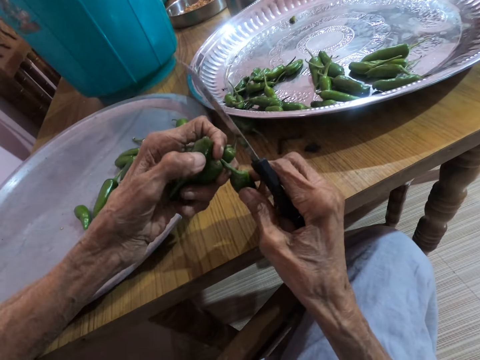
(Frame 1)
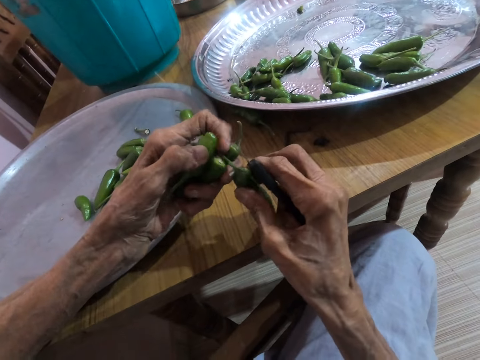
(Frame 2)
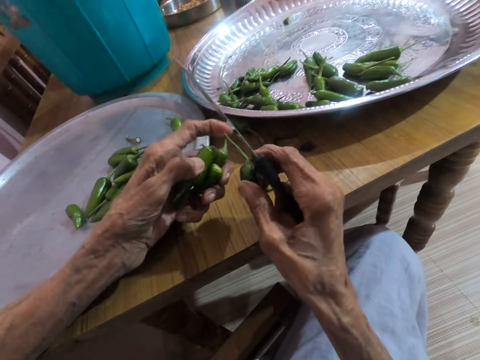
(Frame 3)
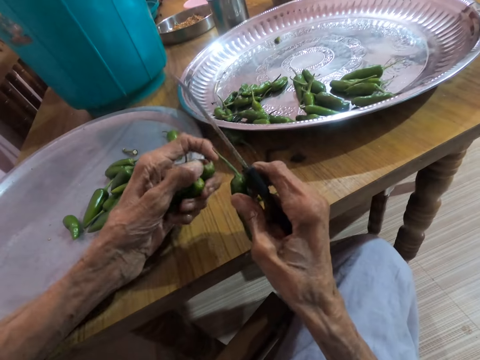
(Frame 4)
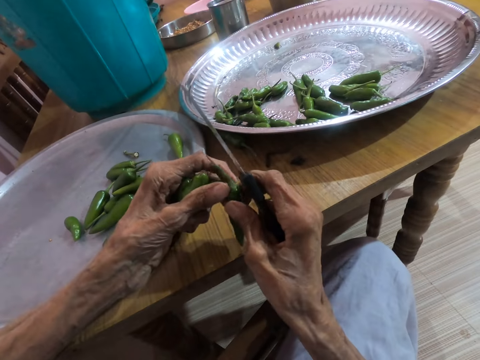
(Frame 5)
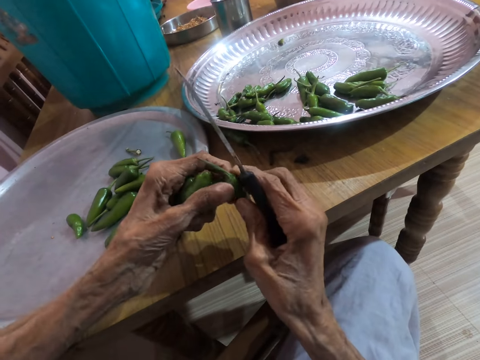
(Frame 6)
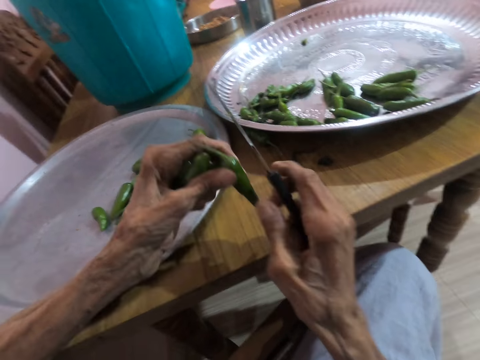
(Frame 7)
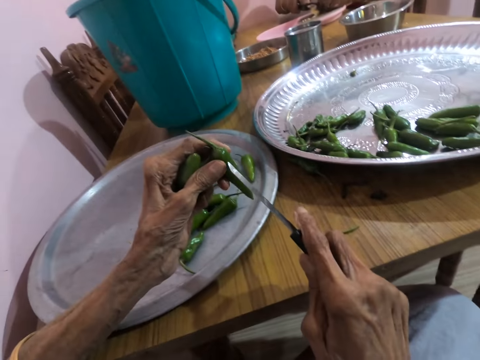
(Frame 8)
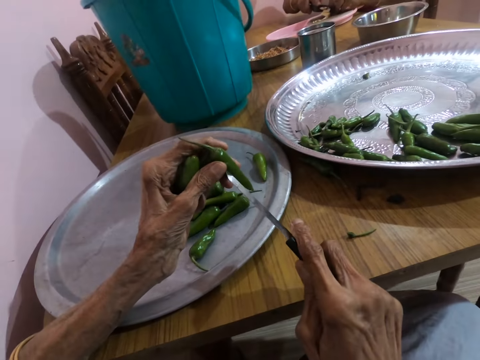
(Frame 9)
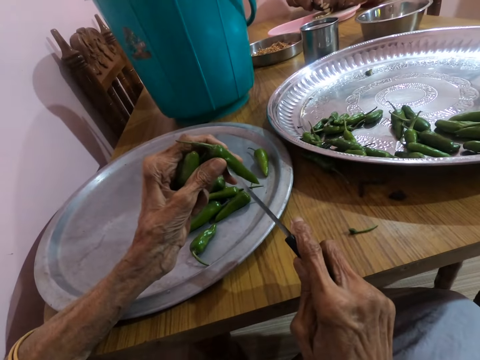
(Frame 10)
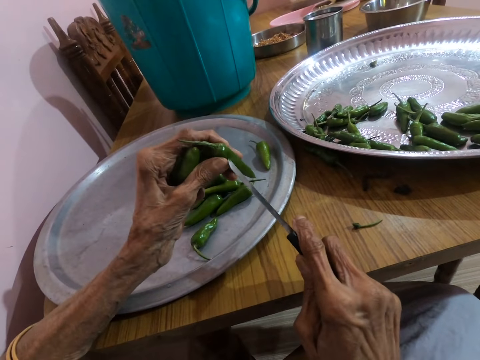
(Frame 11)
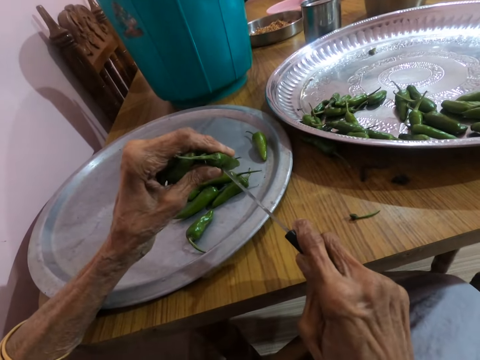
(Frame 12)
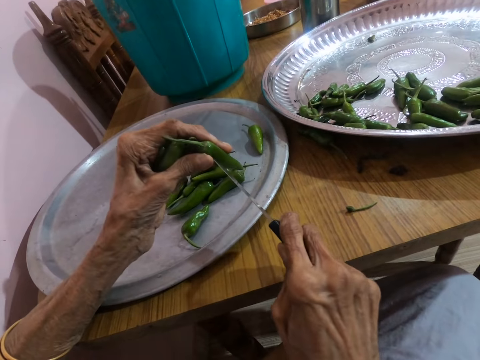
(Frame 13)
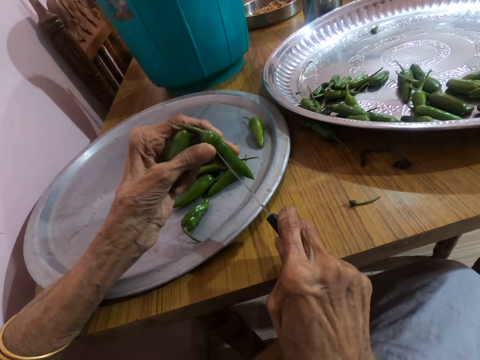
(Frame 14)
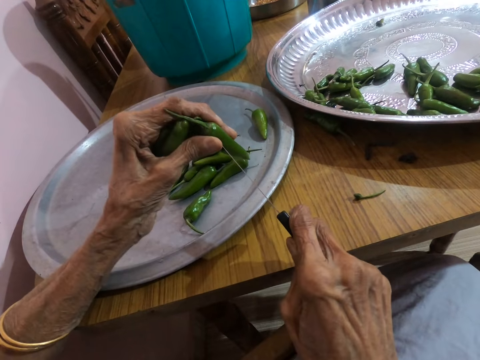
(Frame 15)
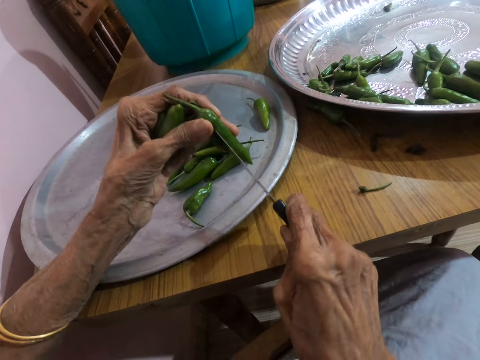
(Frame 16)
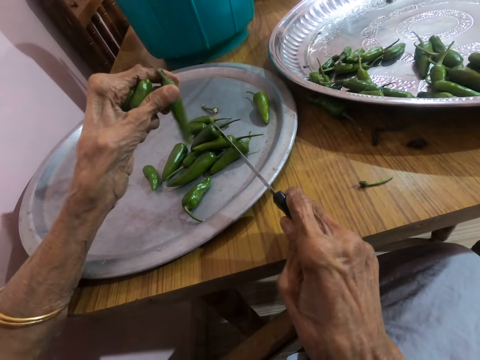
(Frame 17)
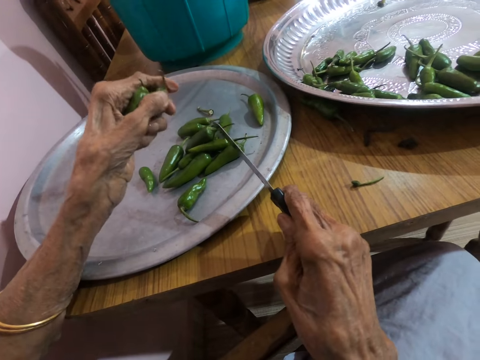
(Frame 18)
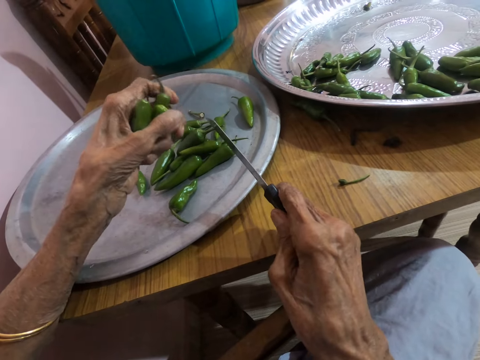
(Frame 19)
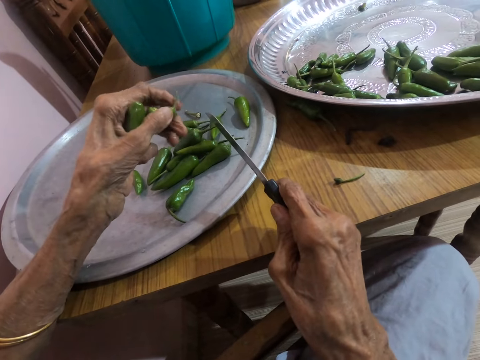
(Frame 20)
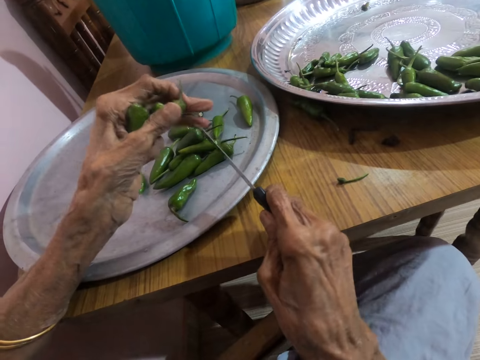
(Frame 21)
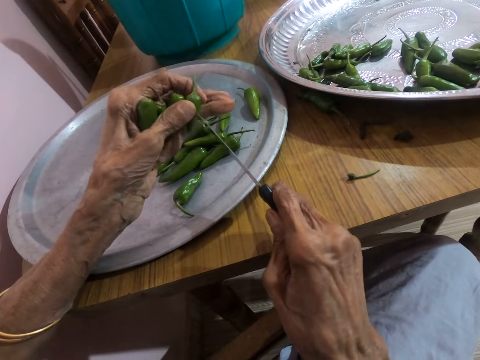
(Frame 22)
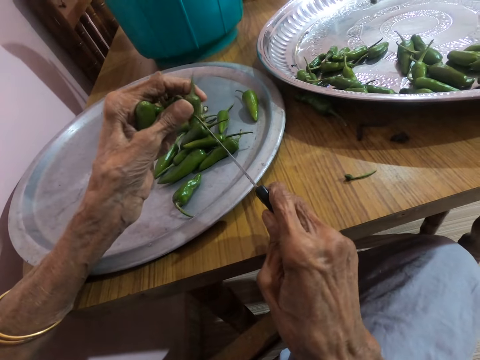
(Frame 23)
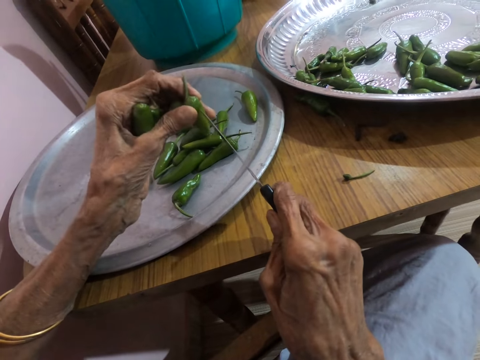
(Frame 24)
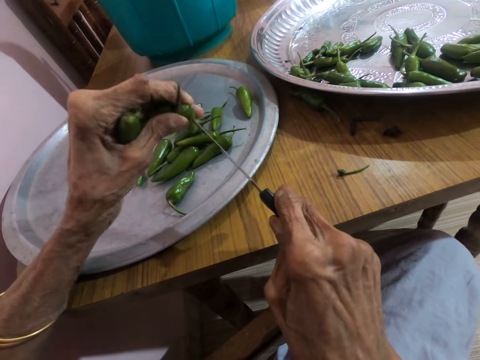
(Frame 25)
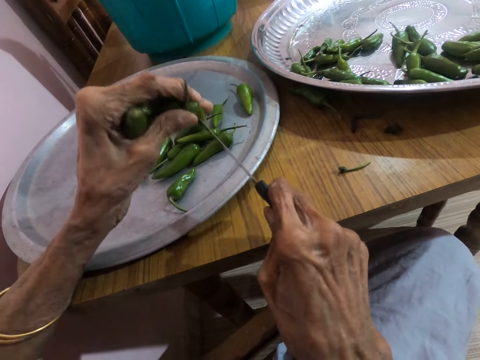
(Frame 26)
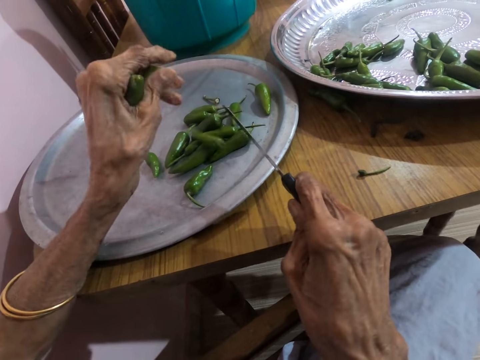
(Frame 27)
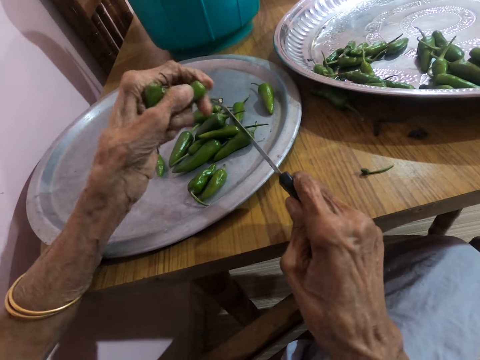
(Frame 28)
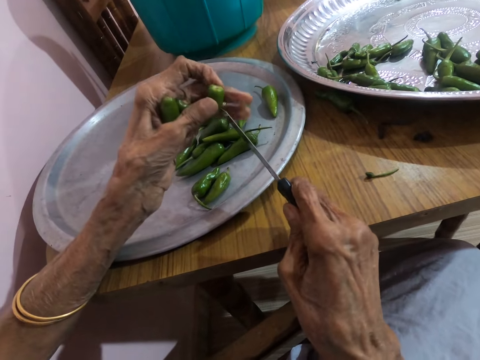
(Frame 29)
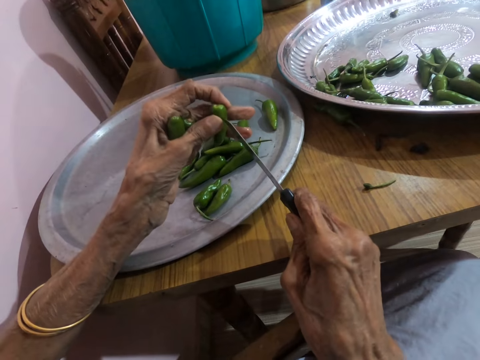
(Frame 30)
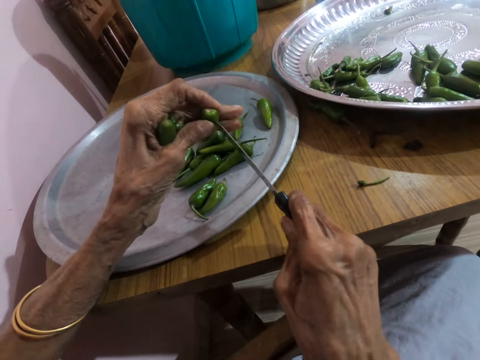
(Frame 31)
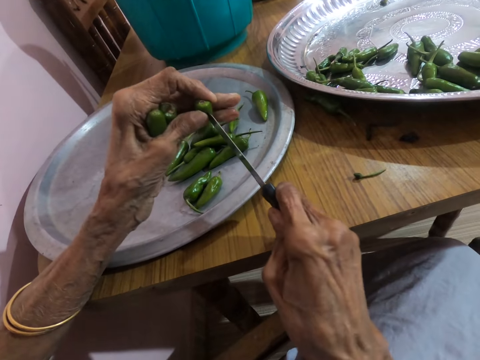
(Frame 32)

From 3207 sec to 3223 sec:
The camera wearer holds the chili peppers using both hands. She takes the pepper with her left hand from her right hand. She cuts the pepper in her left hand with the knife in her right hand. A woman slices a ginger root in her left hand on the chopping board on the table with the knife in her right hand. The camera wearer pierces through a chili pepper using the knife. She drops the chili pepper in her left hand on the tray on the table. She cuts the pepper in her left hand with the knife in her right hand. She pierces through a chili pepper using the knife. She drops the chili pepper in her left hand on the tray on the table. She cuts the pepper in her left hand with the knife in her right hand.

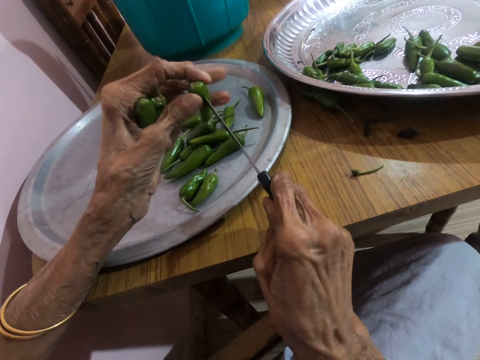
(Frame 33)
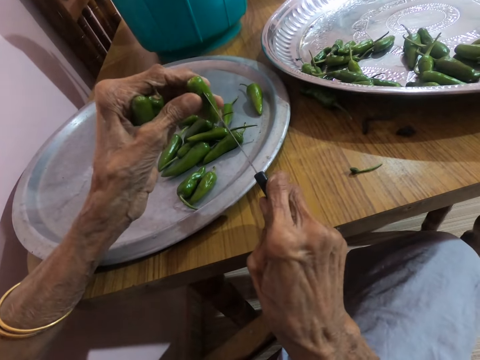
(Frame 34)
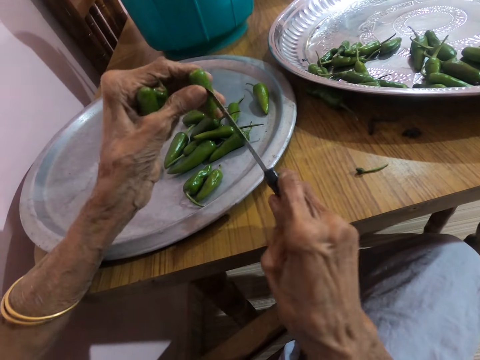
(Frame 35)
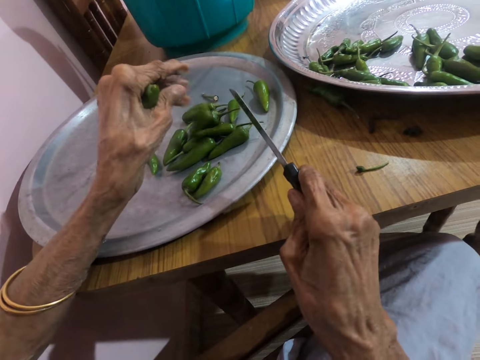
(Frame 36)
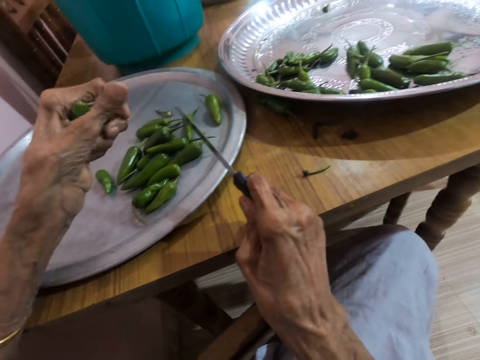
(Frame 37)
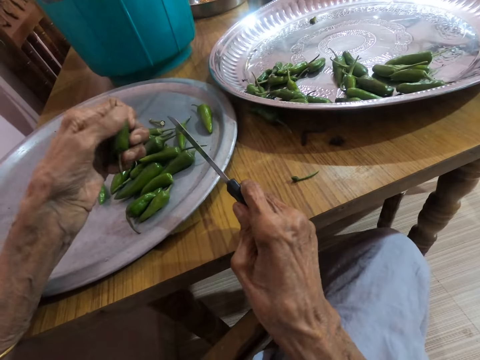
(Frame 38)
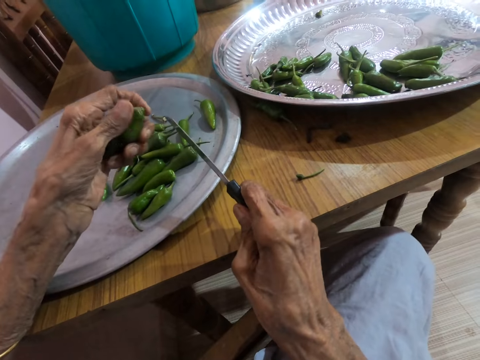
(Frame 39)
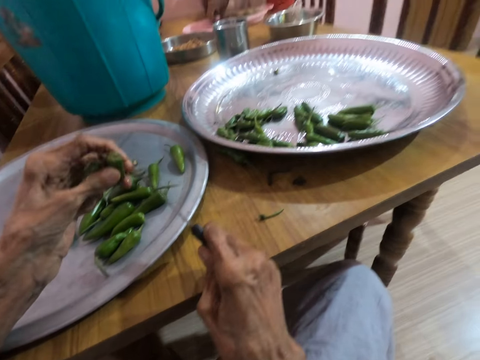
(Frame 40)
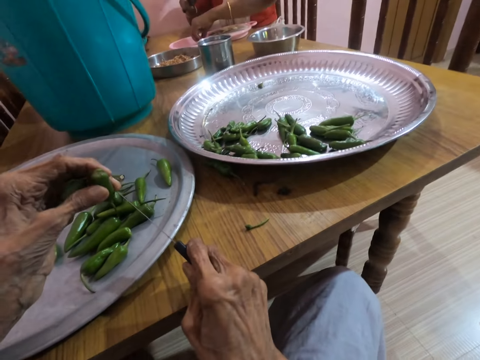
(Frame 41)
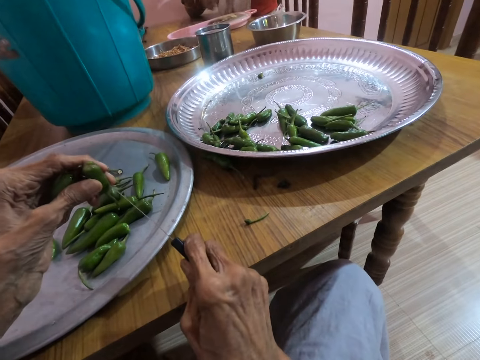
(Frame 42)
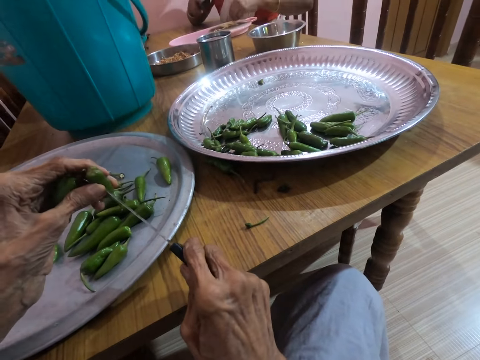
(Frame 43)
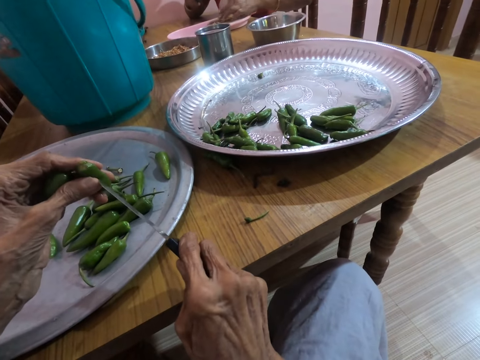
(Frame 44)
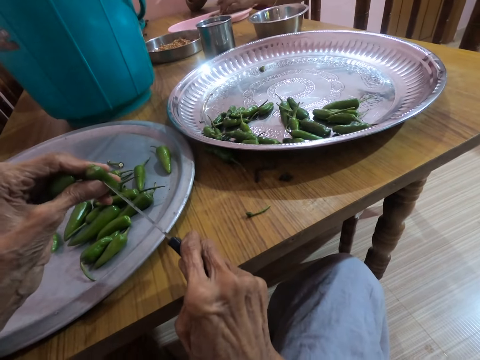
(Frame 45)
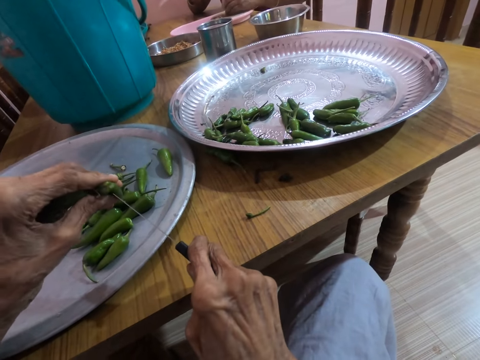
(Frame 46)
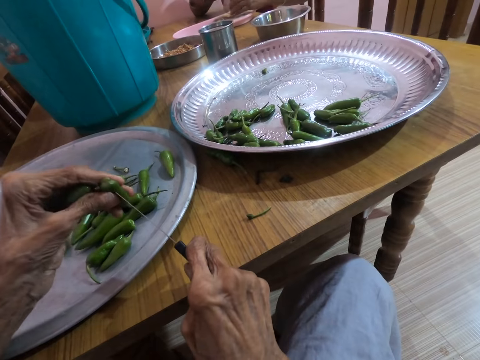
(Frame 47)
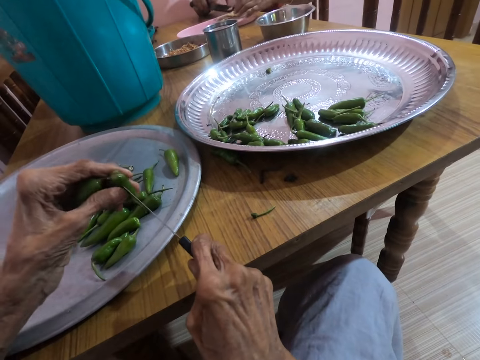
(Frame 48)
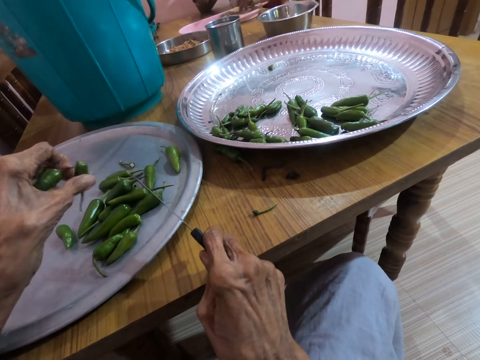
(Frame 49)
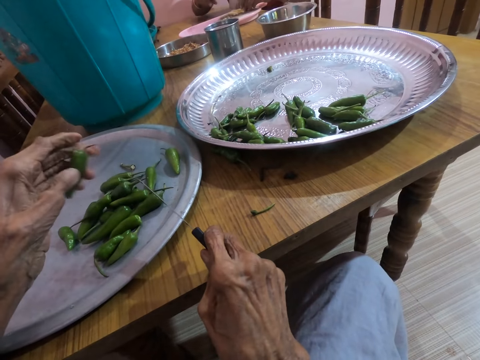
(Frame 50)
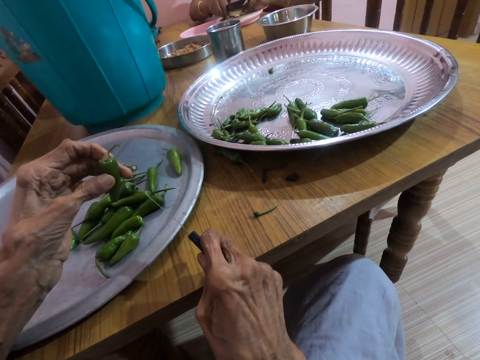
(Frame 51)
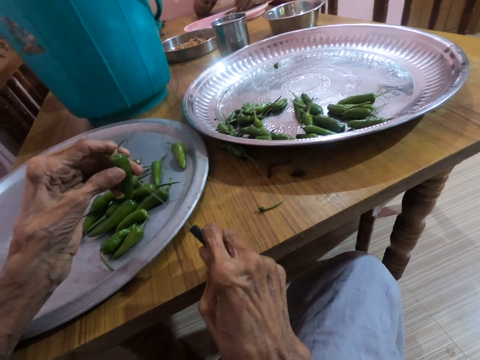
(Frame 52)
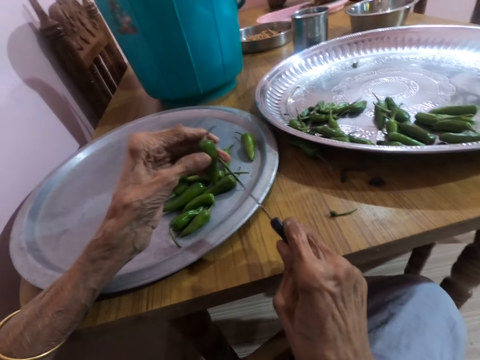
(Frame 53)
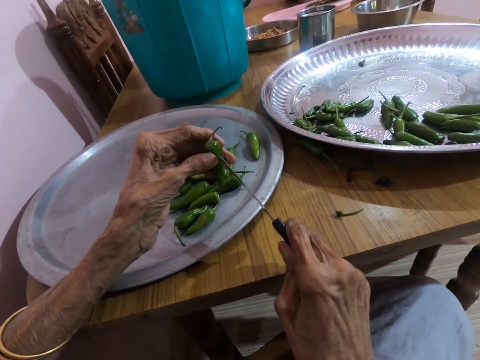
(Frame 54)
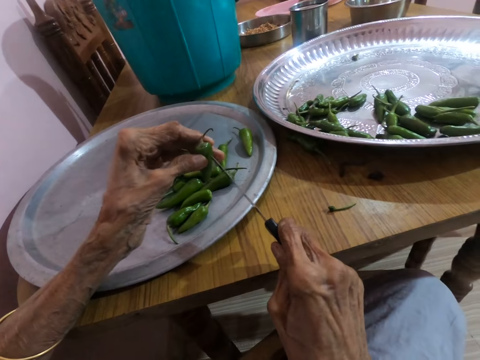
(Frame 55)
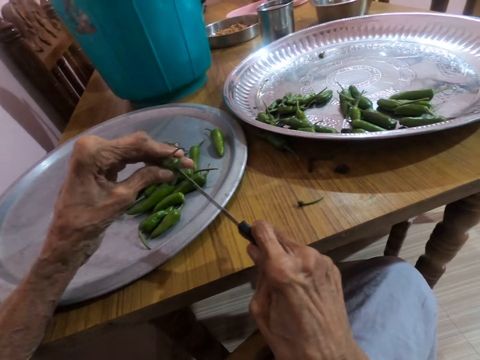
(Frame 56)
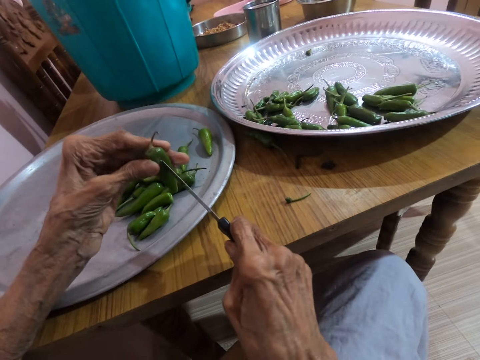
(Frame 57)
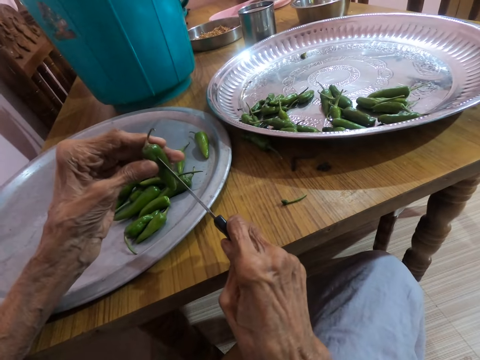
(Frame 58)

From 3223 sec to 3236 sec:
The camera wearer pierces through a chili pepper using a knife. She drops the chili pepper in her left hand on the tray on the table. The woman takes a slice of ginger root on the chopping board on the table with her right hand. The camera wearer talks to the woman. The woman drops the slice of ginger root in her left hand on the chopping board on the table. The camera wearer cuts the pepper in her left hand with the knife in her right hand. The woman arranges some slices of ginger root on the chopping board on the table with her left hand. The camera wearer pierces through a chili pepper using the knife. The woman moves some slices of ginger root on the chopping board on the table with the knife in her right hand. The camera wearer drops the chili pepper in her left hand on the tray on the table. The woman touches the slices of ginger root on the chopping board on the table with her right hand. The camera wearer cuts the pepper in her left hand with the knife in her right hand. She pierces through a chili pepper using the knife.
